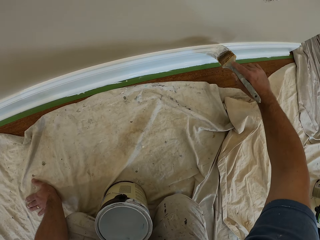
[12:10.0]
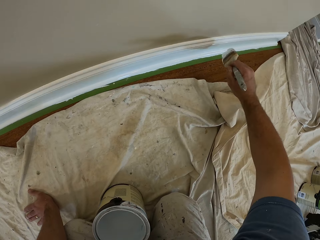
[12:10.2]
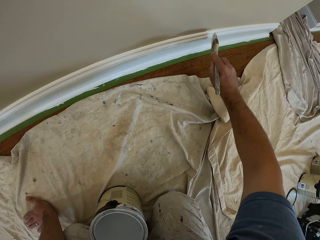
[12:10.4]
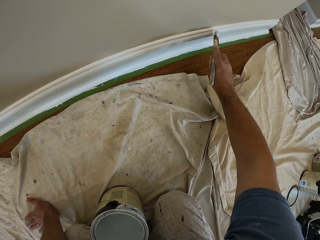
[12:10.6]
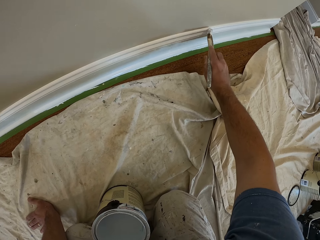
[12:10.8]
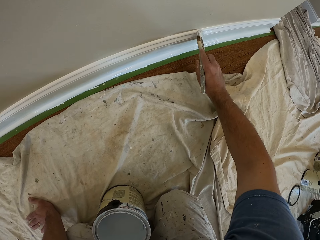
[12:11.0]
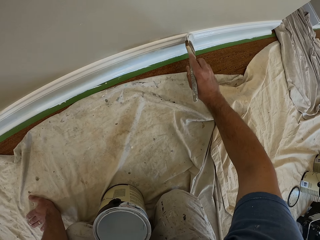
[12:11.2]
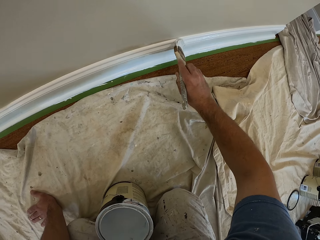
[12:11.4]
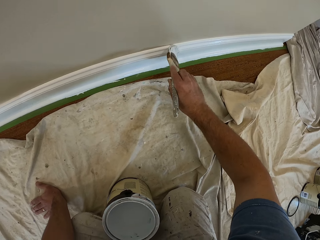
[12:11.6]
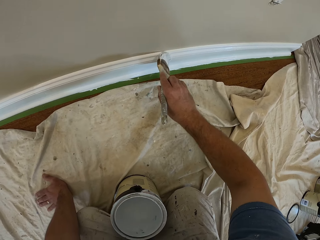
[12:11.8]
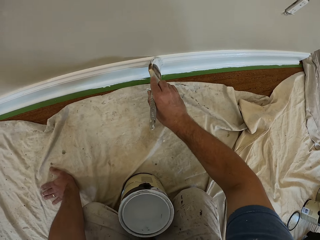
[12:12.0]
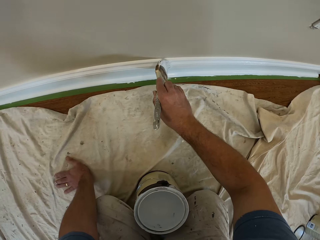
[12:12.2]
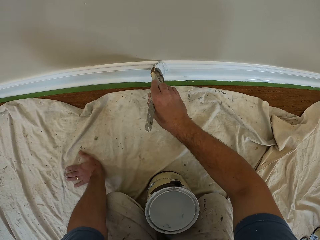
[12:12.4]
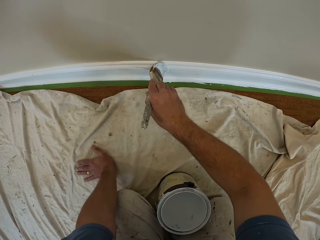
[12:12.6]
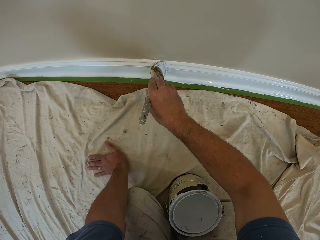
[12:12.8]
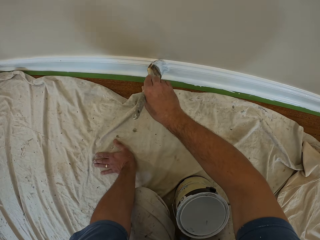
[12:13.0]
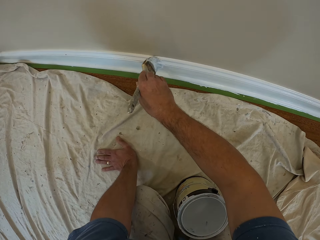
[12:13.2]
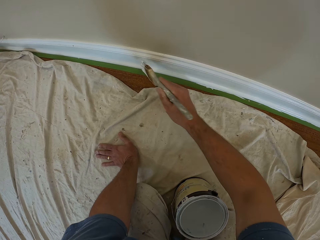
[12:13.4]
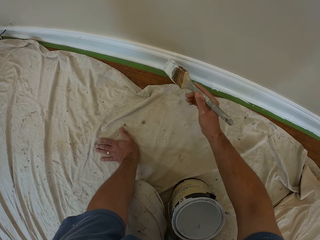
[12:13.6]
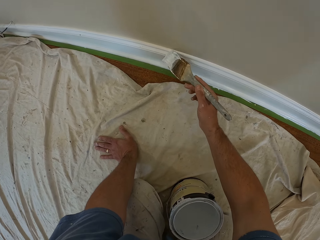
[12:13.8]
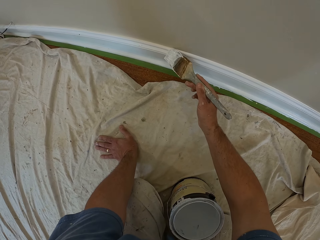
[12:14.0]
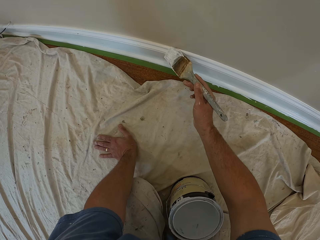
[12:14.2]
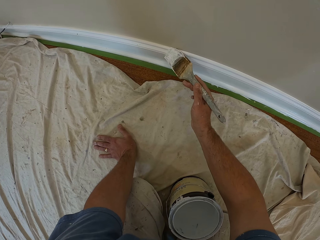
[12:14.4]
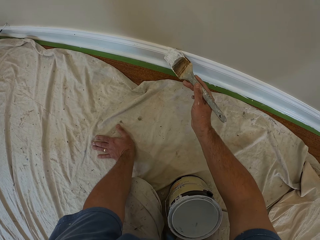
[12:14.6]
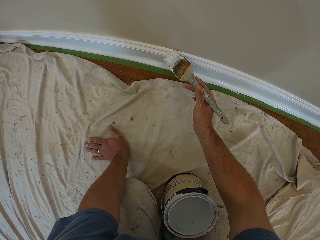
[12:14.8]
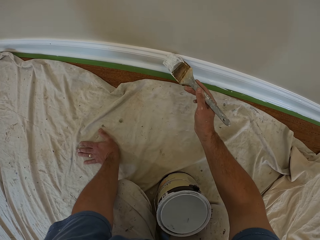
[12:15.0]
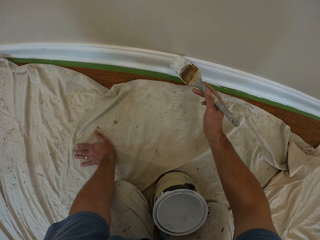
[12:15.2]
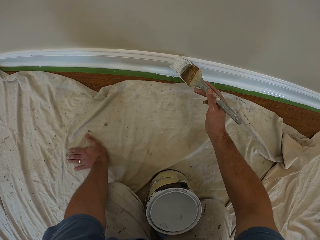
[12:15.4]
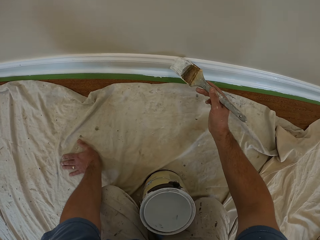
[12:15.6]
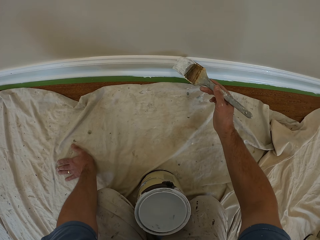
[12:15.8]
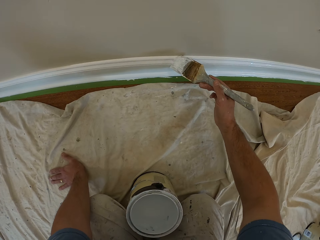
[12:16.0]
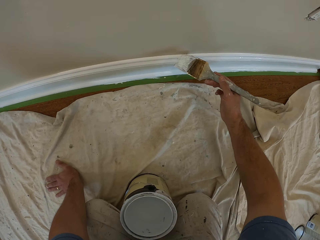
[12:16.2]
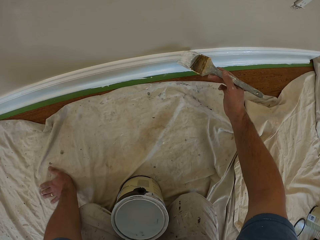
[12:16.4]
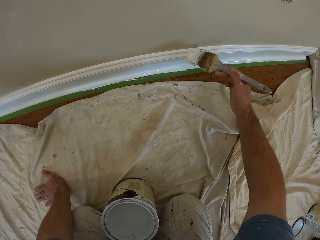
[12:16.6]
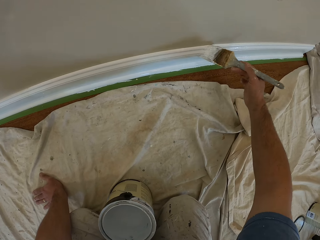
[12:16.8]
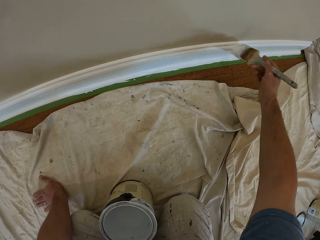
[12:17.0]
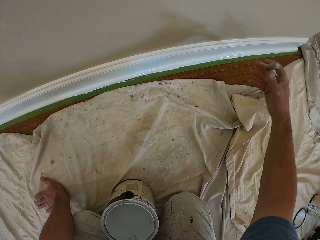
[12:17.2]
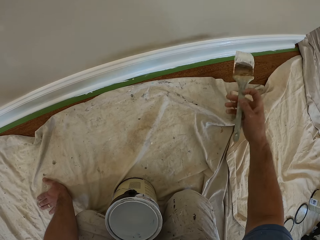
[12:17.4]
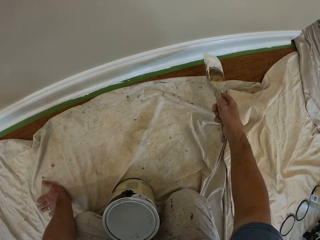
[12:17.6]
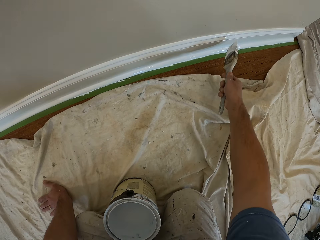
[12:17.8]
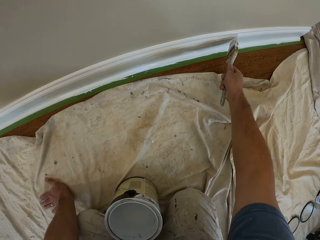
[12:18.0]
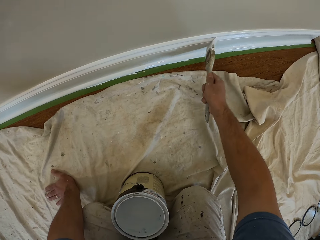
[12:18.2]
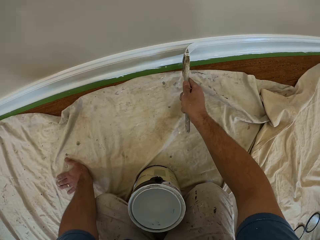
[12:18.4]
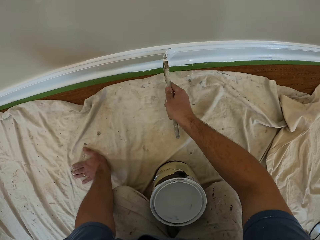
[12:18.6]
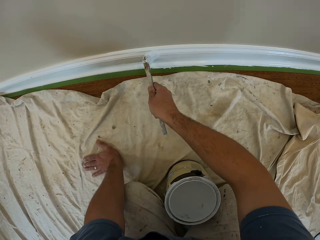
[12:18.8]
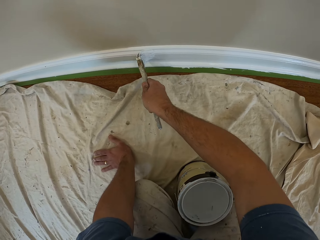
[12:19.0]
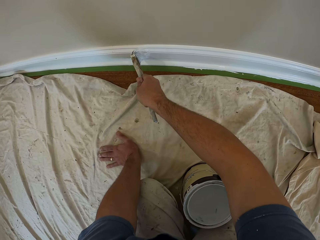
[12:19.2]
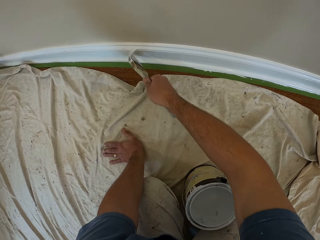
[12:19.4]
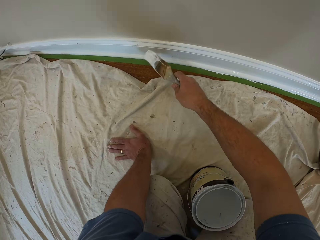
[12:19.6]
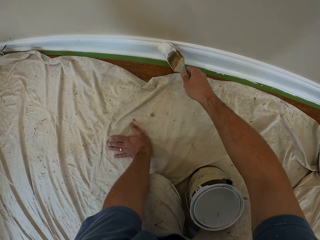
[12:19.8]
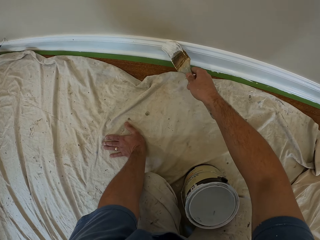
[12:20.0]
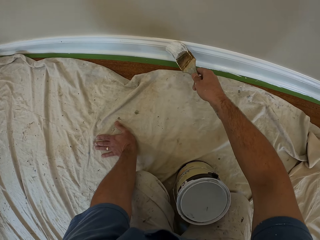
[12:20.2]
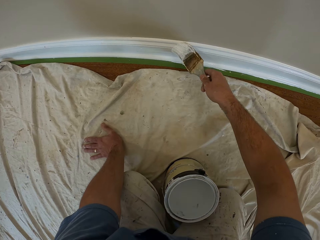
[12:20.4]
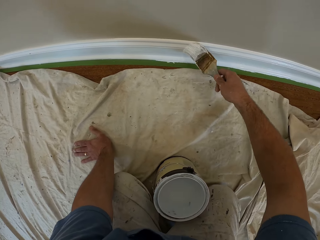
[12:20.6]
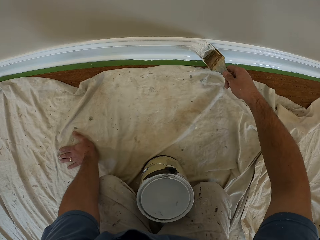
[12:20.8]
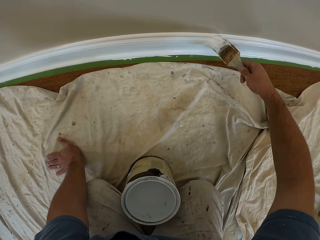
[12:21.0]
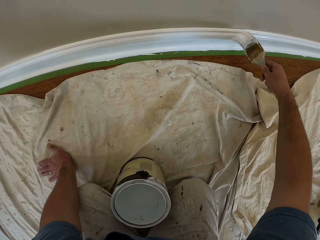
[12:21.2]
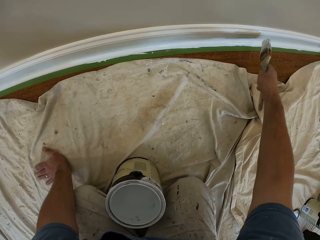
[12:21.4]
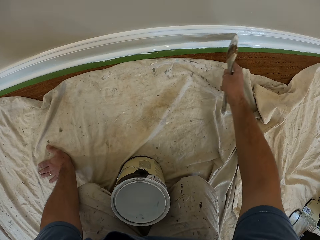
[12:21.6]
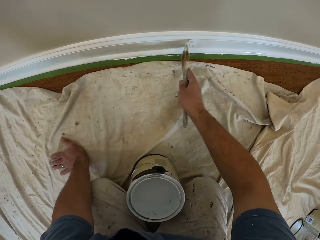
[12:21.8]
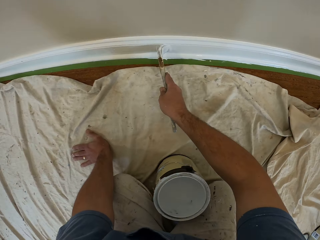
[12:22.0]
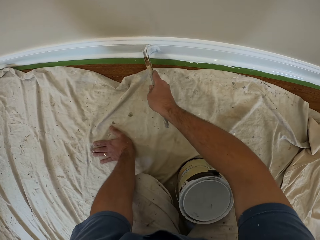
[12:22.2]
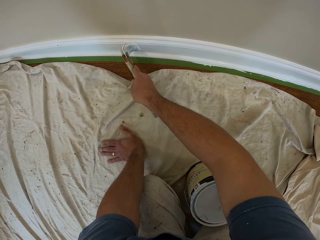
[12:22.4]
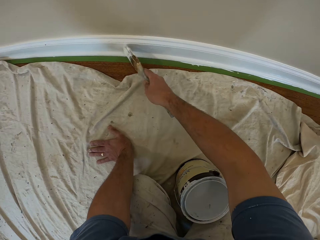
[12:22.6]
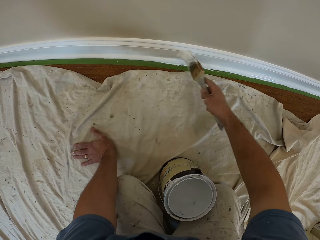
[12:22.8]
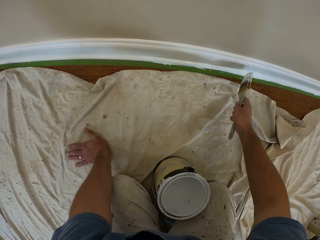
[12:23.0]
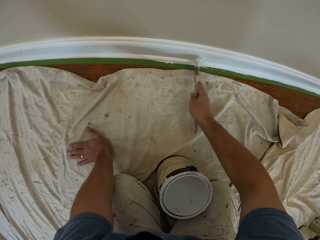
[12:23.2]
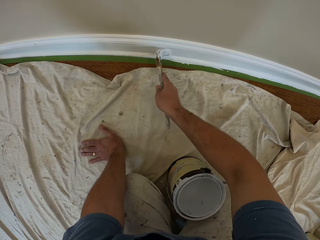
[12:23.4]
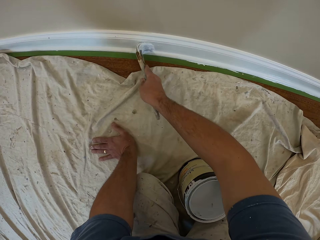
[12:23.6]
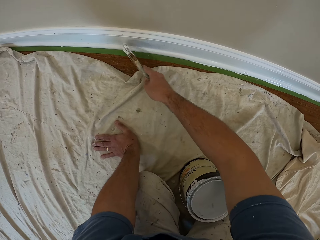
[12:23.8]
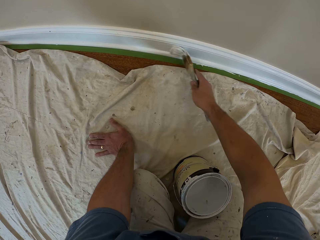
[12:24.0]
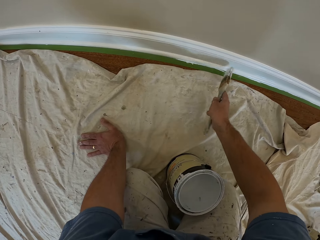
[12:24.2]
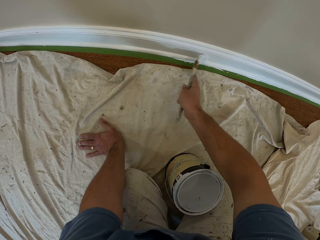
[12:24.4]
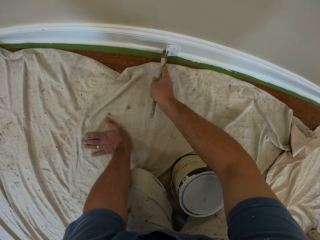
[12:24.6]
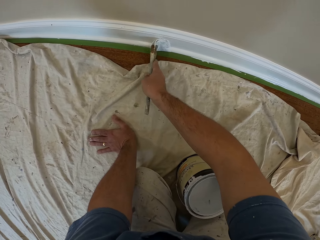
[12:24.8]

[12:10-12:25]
The camera wearer paints a baseboard. They paint the baseboard repeatedly.

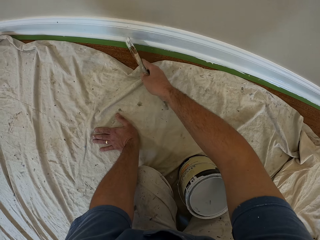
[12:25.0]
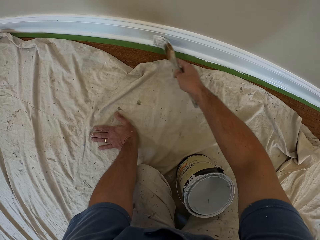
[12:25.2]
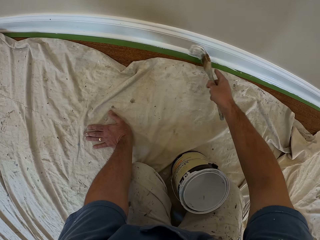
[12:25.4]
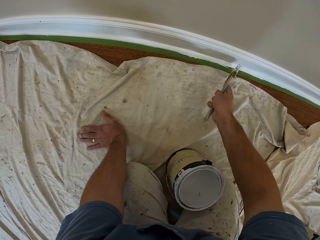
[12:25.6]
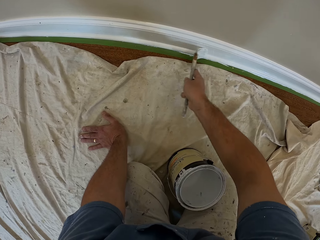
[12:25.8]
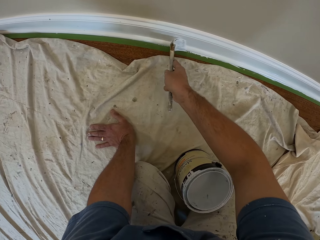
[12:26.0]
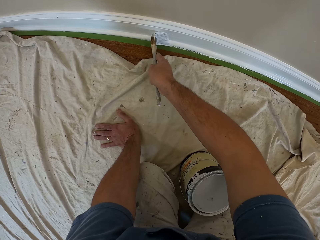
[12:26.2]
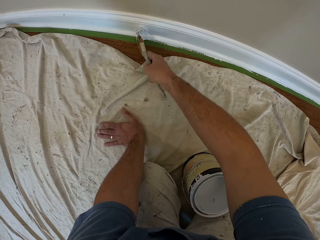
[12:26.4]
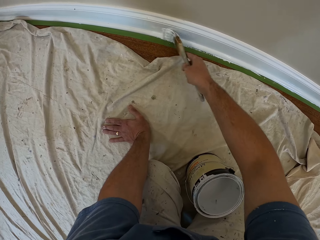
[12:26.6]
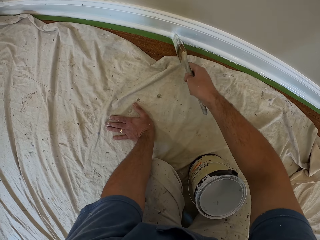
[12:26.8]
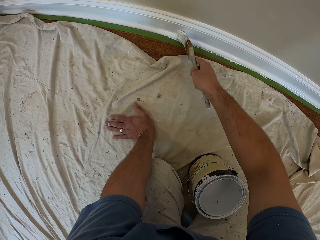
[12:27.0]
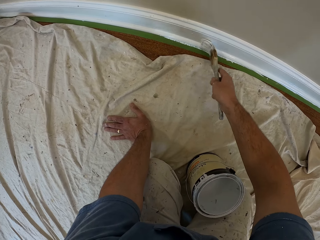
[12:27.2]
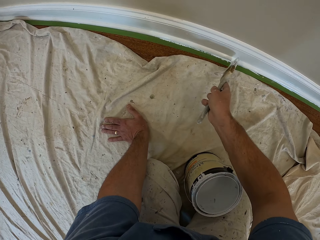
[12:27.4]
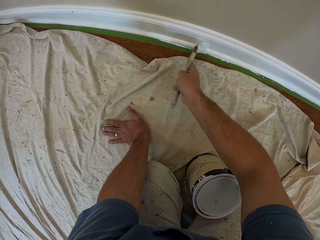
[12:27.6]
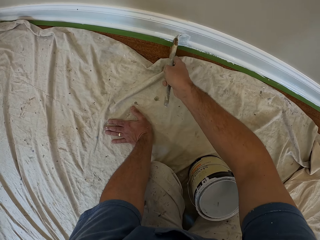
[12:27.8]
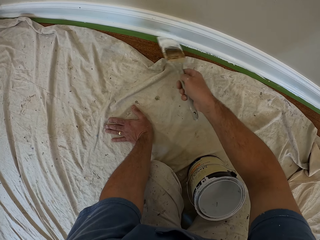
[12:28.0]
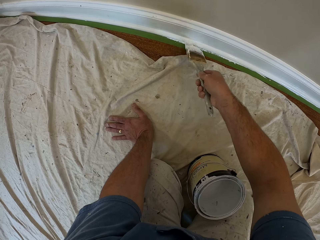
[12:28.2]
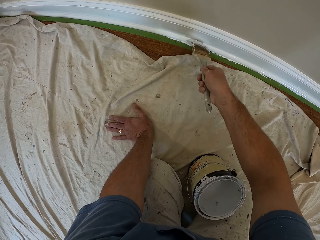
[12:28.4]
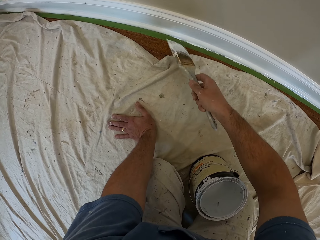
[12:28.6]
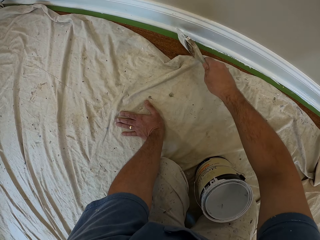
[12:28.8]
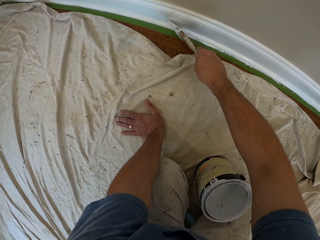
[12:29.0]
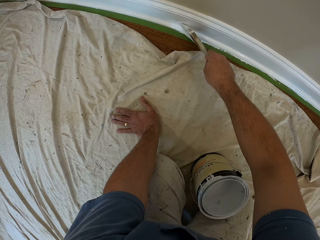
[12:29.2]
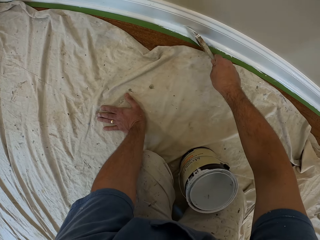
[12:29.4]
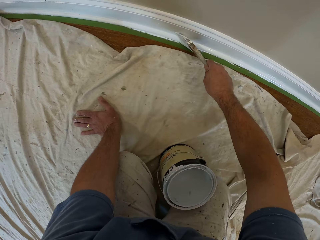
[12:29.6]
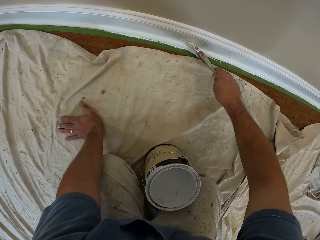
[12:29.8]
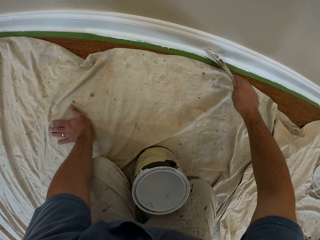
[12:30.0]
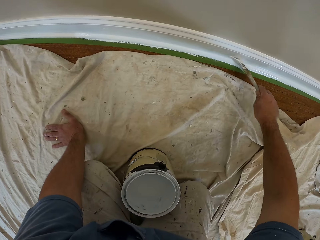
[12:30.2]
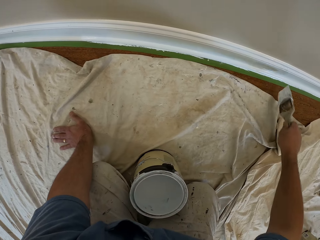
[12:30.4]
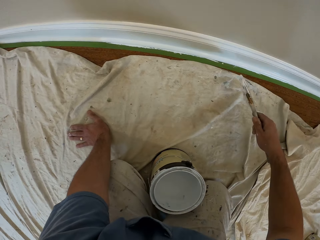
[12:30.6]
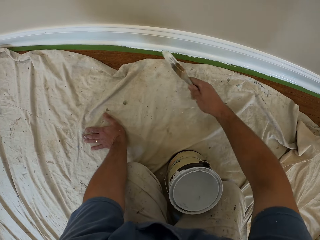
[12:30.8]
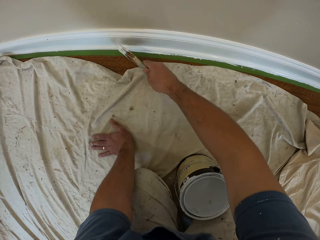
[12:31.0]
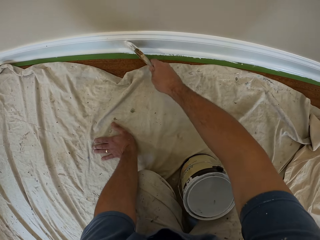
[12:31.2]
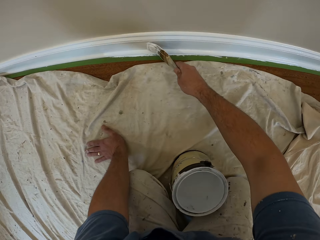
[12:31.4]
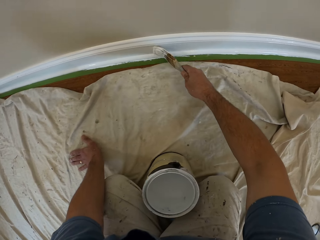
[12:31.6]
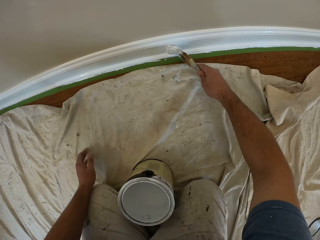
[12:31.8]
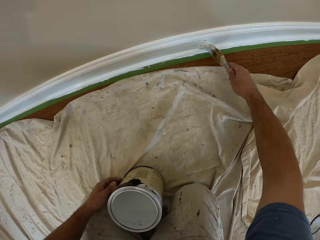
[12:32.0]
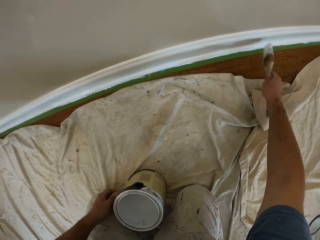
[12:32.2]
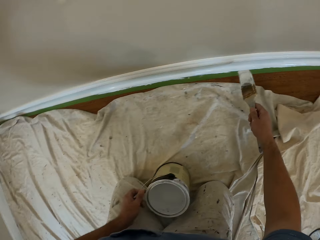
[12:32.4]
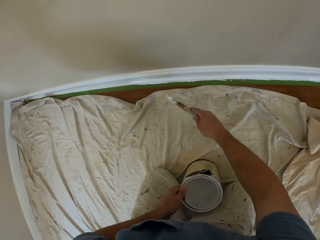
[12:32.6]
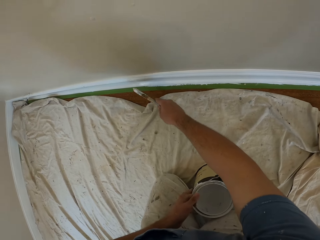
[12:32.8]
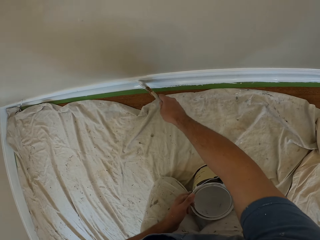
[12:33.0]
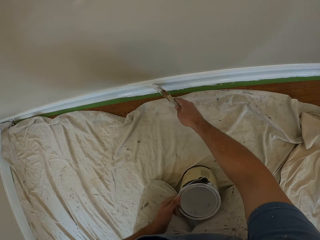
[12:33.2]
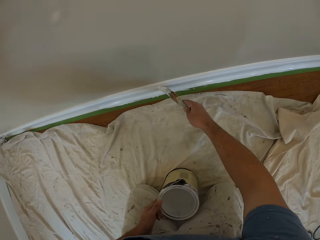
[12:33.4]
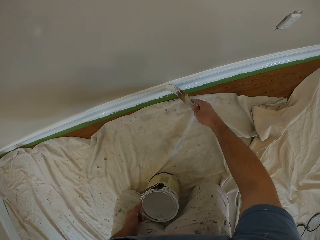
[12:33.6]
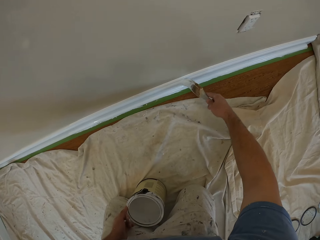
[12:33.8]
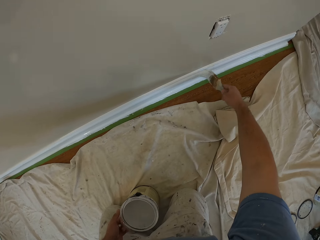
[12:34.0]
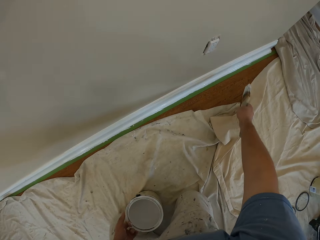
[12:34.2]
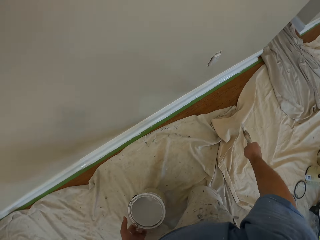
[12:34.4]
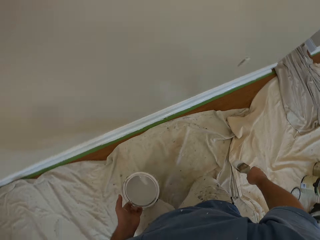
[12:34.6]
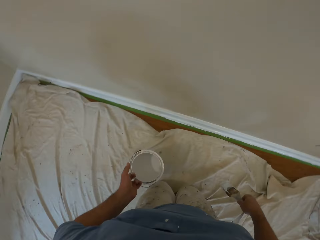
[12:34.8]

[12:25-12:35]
The camera wearer paints a baseboard. He touches a paint can. He paints the baseboard. He picks up the aluminum paint bucket with his left hand.
